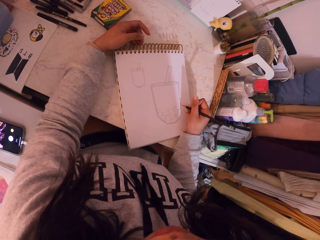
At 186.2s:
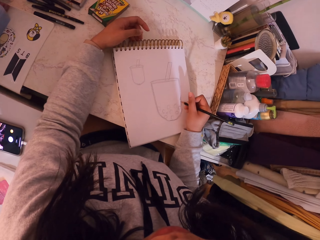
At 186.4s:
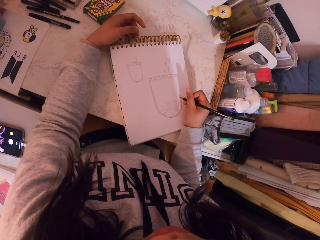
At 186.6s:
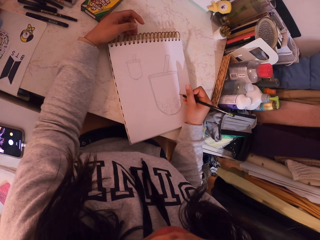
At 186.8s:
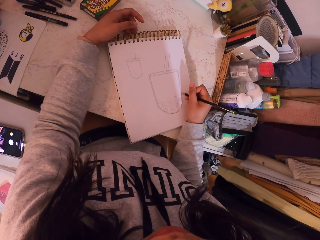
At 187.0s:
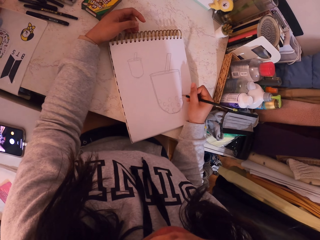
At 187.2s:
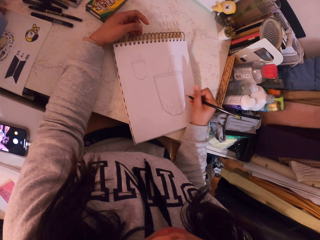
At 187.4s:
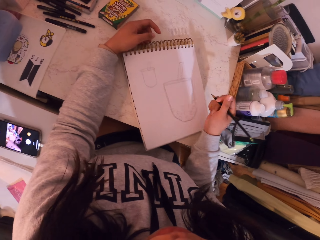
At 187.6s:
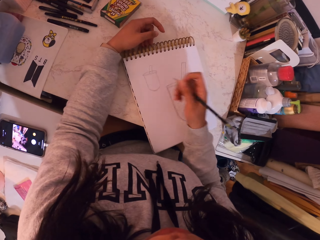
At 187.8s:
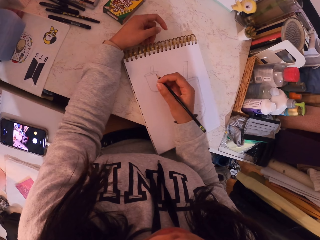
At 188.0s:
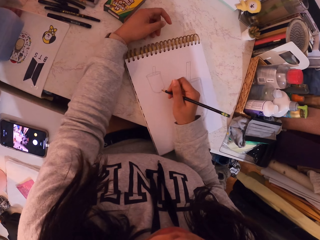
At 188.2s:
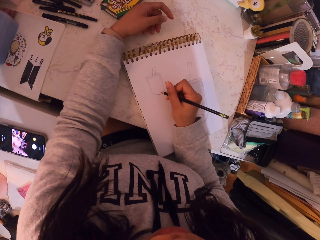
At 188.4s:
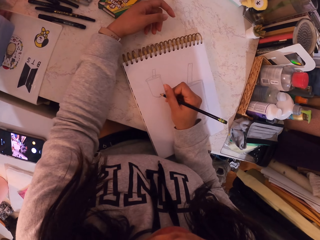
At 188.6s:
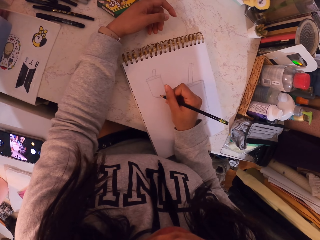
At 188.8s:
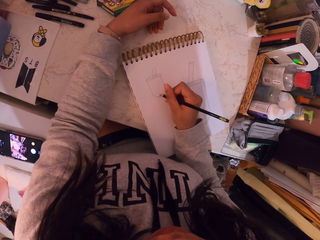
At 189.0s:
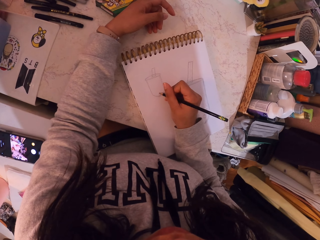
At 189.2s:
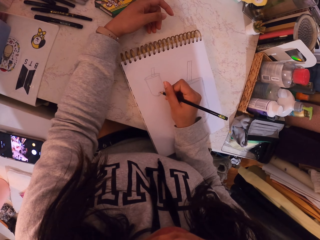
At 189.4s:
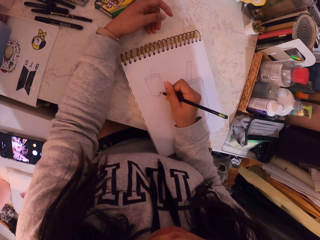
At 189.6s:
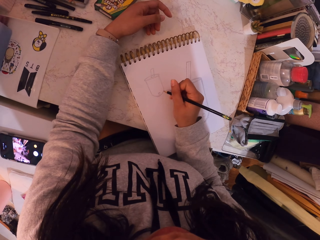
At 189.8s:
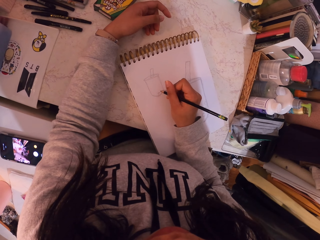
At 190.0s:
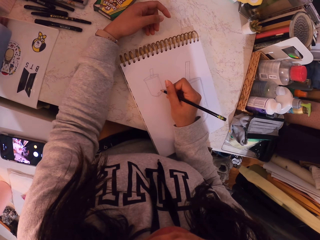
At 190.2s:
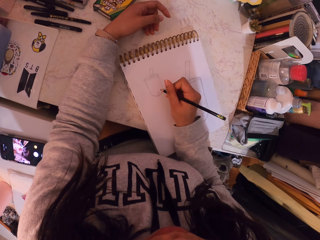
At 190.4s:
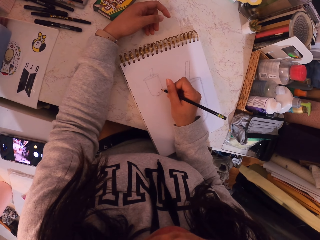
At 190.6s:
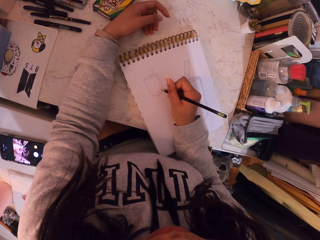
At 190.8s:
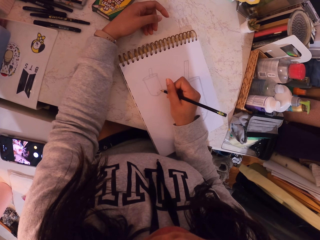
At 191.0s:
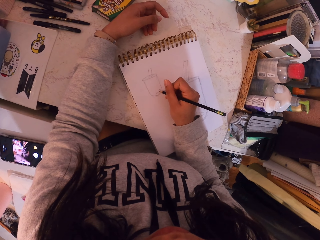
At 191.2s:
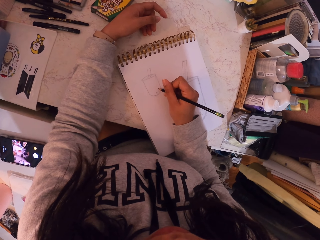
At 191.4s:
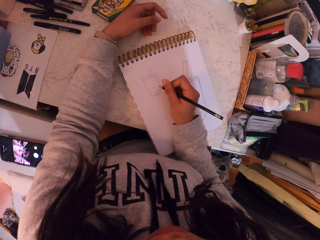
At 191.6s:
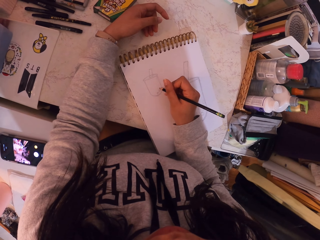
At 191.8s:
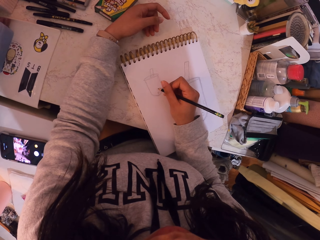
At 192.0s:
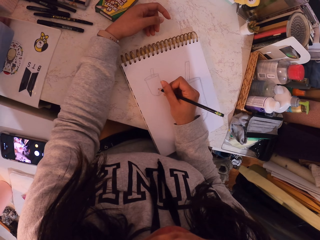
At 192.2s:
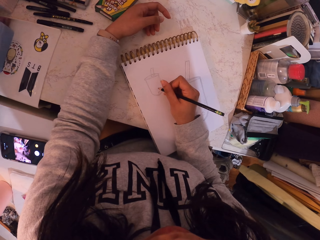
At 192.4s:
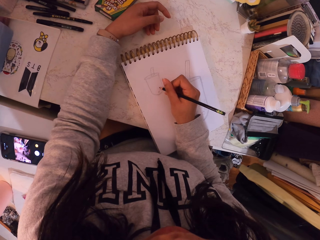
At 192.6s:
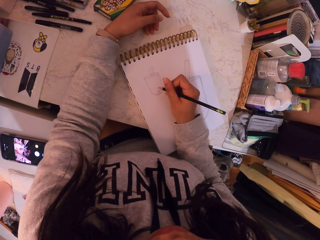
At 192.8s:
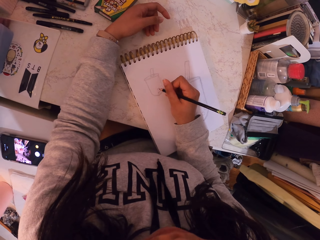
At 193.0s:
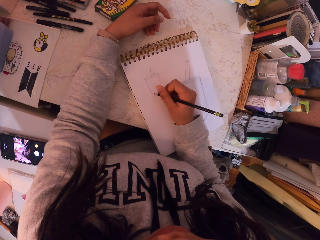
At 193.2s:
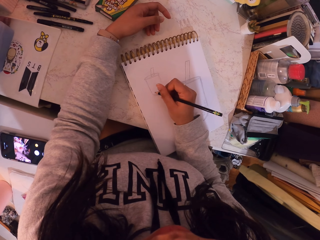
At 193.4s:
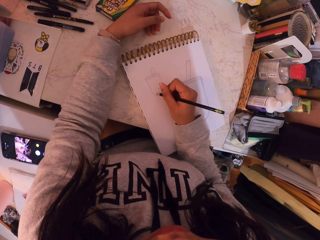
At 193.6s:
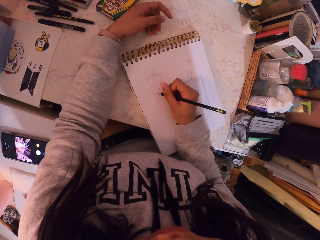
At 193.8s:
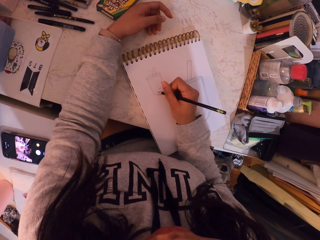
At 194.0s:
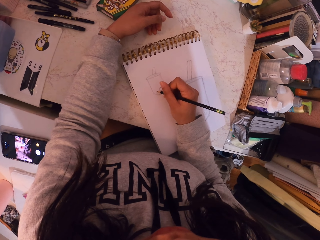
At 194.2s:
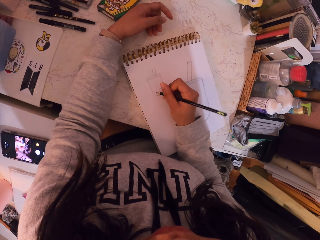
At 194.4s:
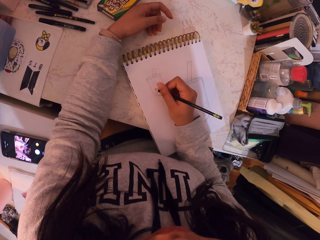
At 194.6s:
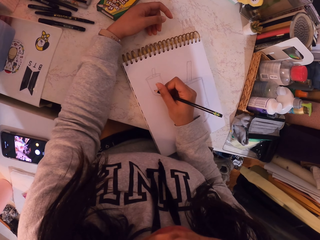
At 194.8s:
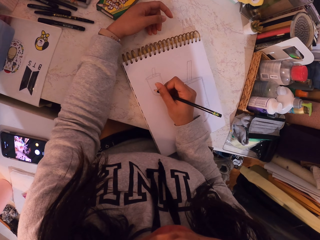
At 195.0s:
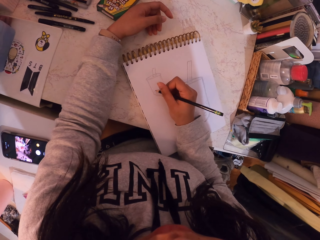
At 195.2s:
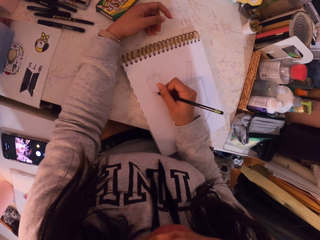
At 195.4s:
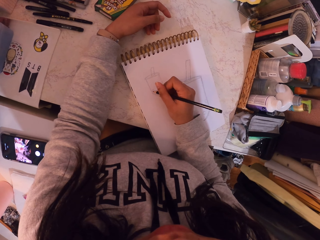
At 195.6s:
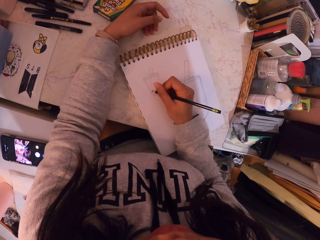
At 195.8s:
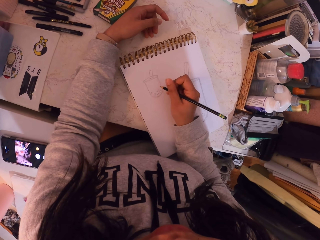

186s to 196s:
The camera wearer moves the book on the table. They draw on the book.

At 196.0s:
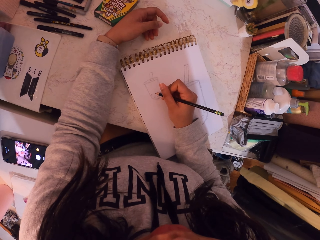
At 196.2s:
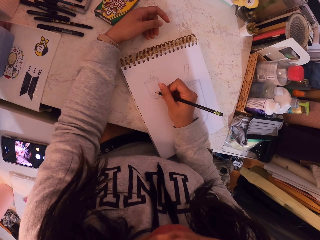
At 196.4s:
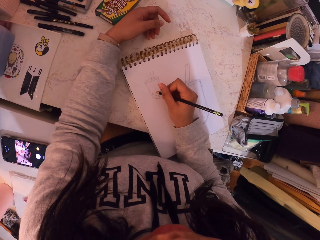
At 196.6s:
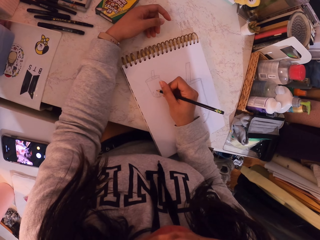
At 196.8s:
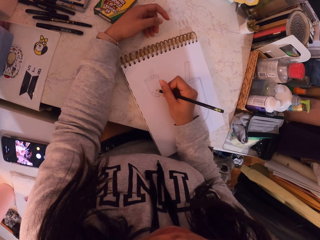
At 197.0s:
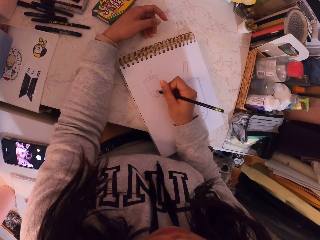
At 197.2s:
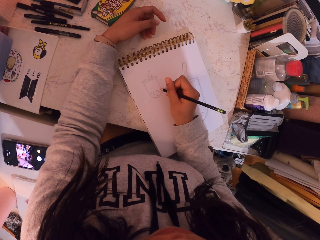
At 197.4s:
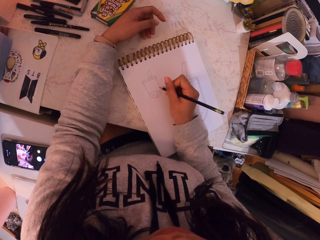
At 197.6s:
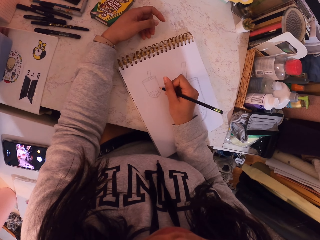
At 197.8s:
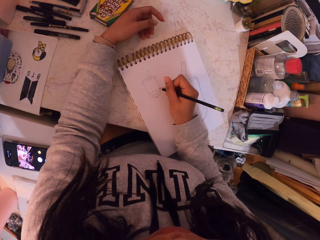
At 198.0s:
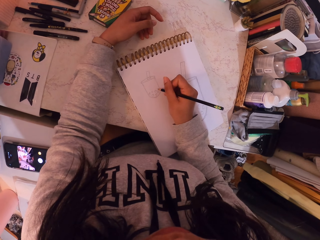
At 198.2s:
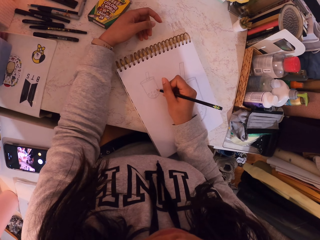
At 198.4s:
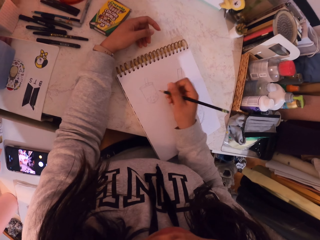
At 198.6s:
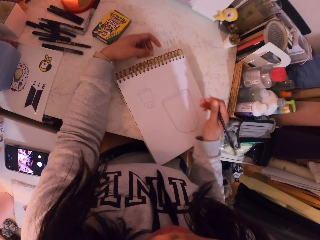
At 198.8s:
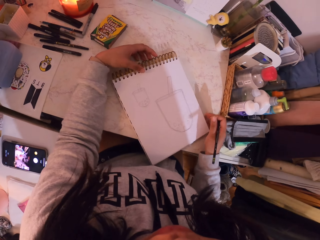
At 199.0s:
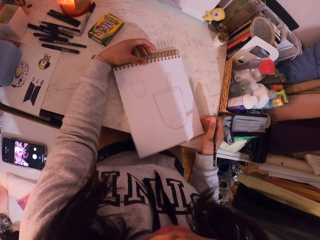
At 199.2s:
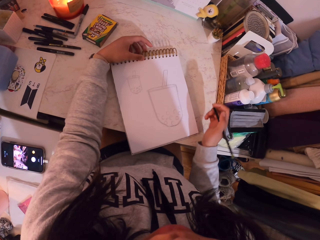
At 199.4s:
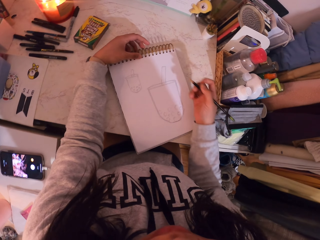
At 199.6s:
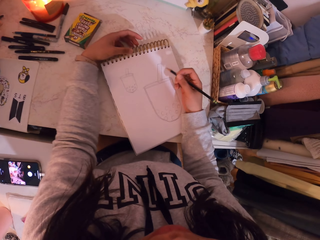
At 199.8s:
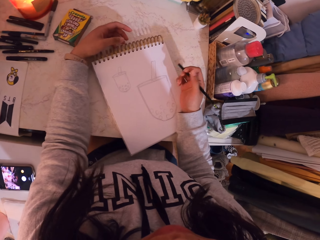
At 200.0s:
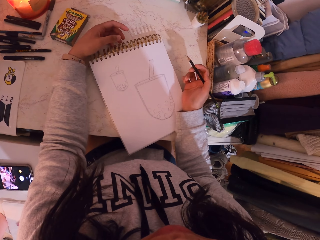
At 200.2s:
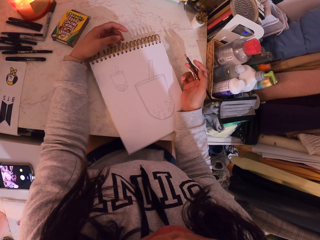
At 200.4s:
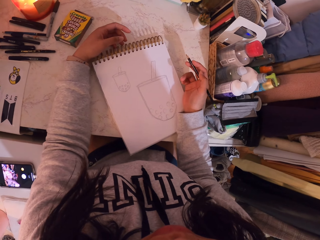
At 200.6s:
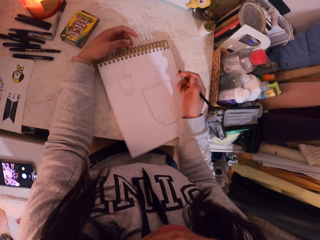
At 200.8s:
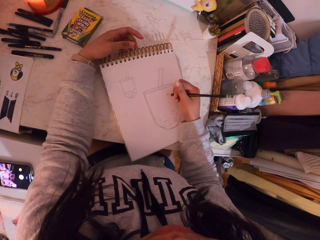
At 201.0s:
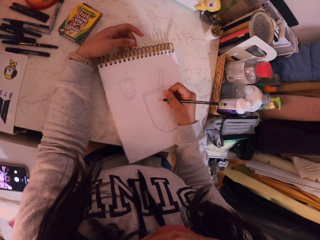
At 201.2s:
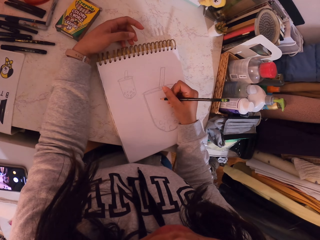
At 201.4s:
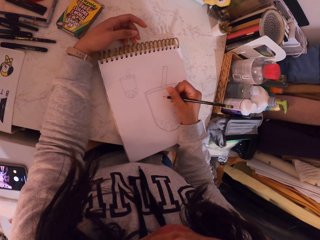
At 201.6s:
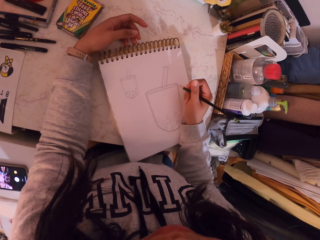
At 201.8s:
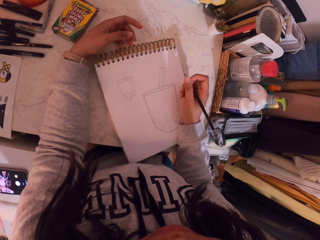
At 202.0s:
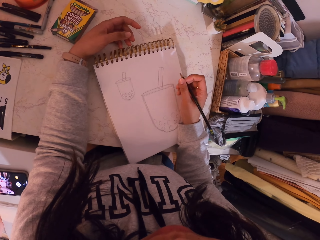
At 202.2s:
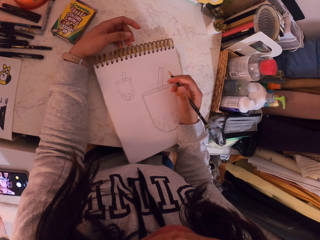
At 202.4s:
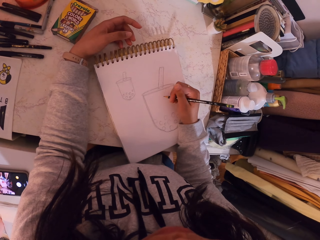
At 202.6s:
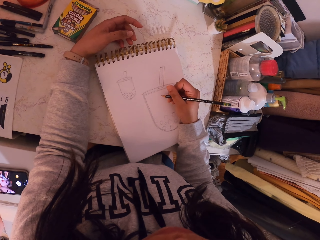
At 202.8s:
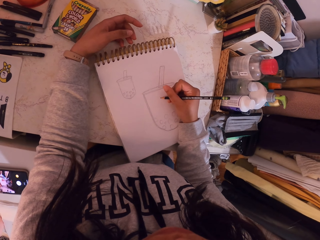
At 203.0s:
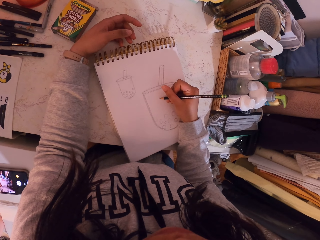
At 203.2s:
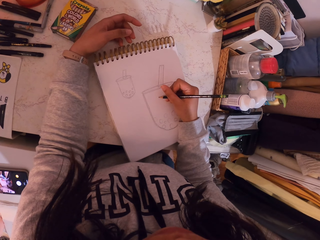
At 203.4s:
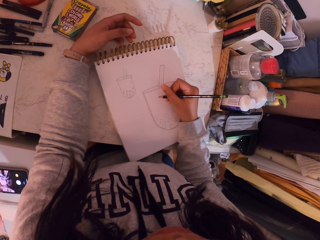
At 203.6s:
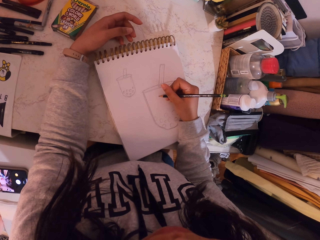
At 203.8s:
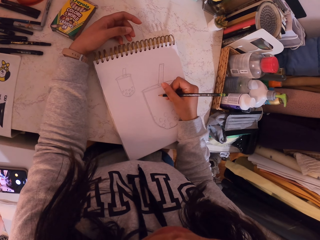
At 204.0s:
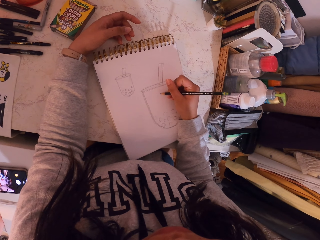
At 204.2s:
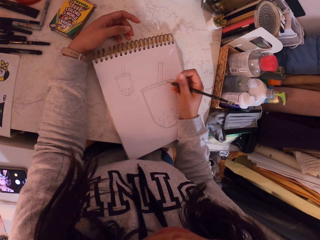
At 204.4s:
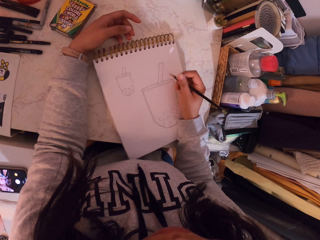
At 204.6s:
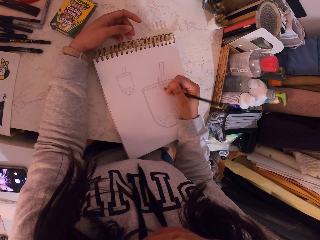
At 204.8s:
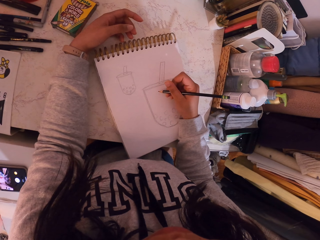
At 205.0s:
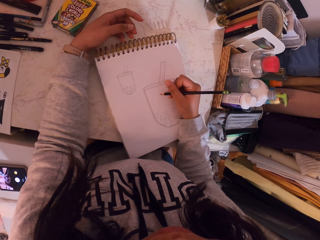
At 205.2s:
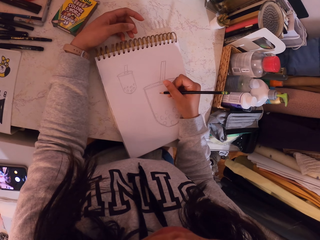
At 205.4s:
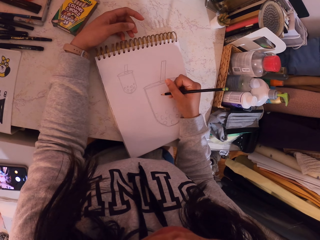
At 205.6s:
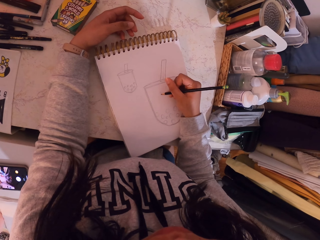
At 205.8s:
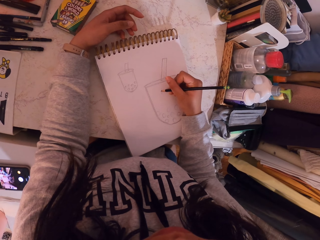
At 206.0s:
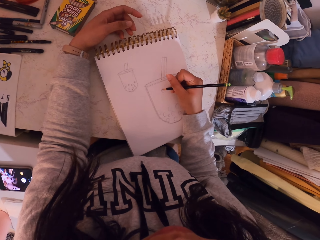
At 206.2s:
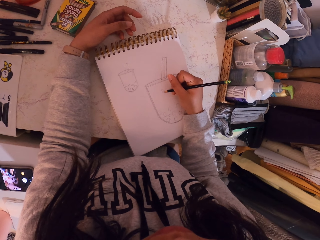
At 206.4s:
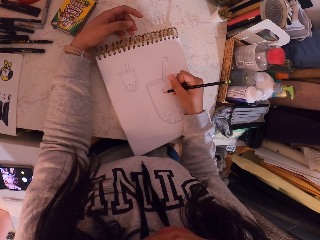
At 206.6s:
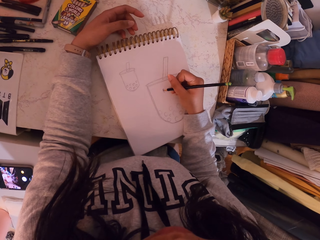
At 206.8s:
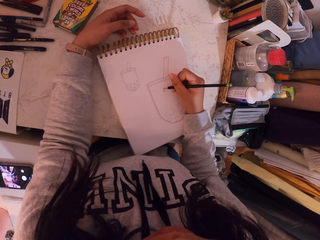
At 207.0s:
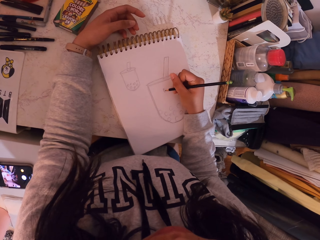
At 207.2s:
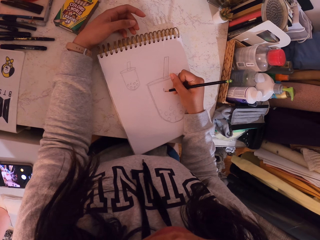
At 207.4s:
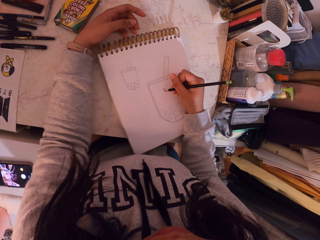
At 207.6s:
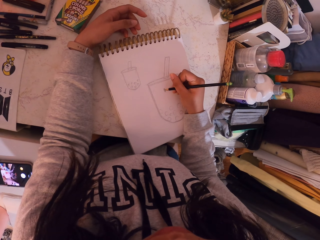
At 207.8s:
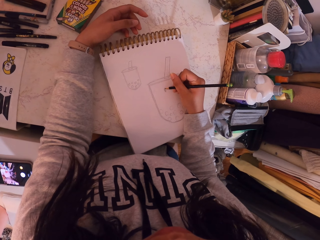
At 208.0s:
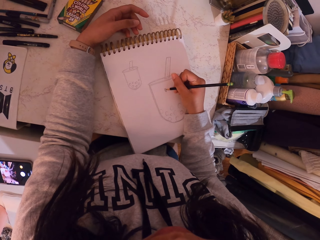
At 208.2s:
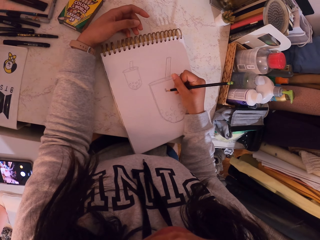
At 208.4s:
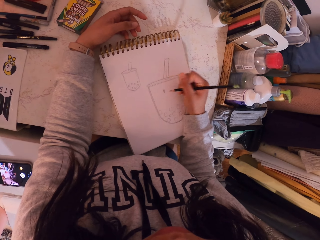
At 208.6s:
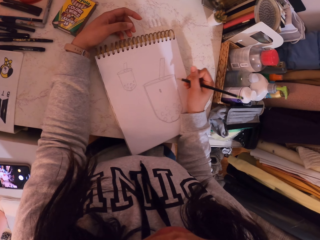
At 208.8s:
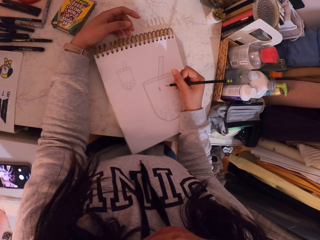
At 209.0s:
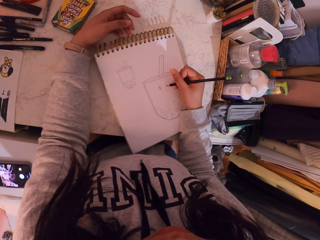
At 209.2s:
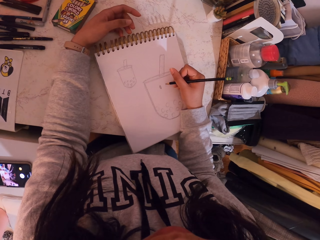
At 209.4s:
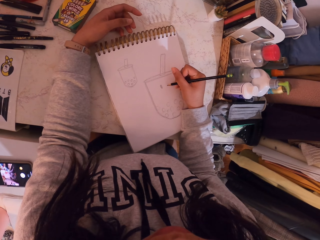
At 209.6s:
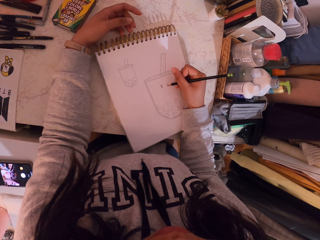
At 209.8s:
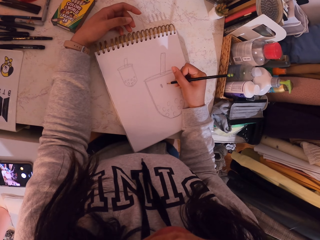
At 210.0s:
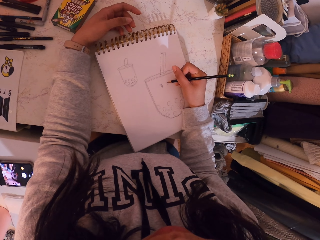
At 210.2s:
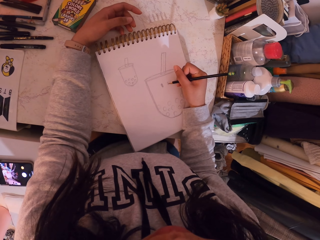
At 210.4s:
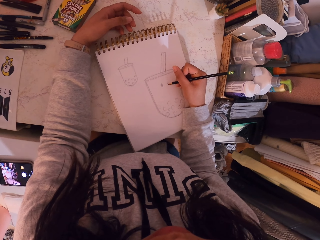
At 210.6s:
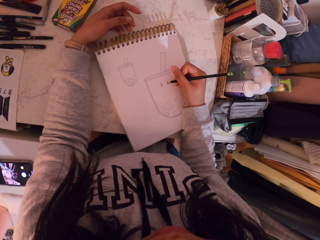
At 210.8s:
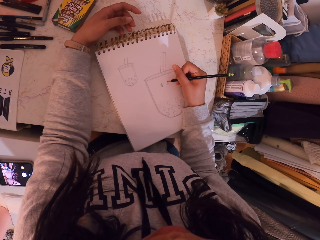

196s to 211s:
The camera wearer moves the book on the table. They draw on the book with a pencil.
